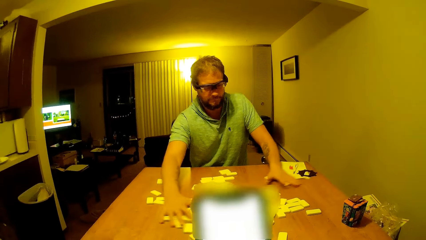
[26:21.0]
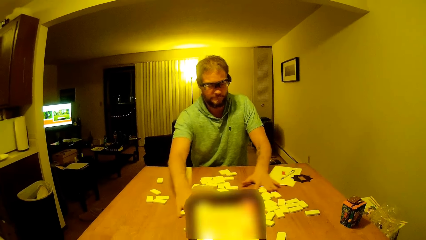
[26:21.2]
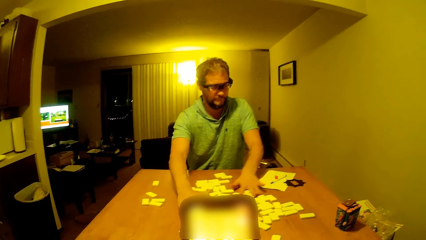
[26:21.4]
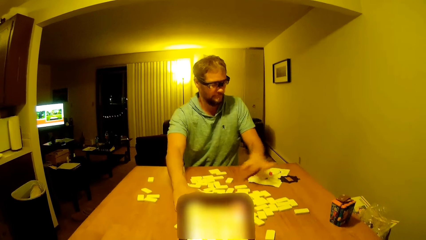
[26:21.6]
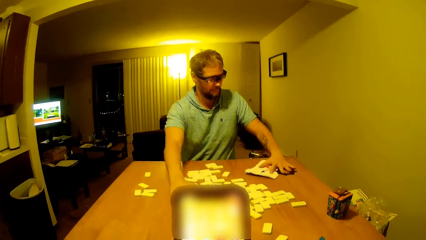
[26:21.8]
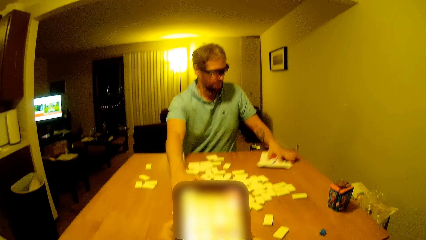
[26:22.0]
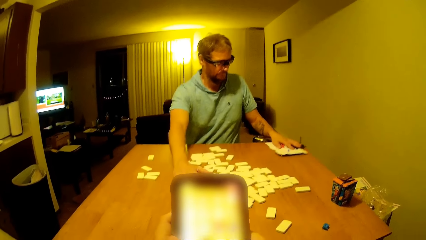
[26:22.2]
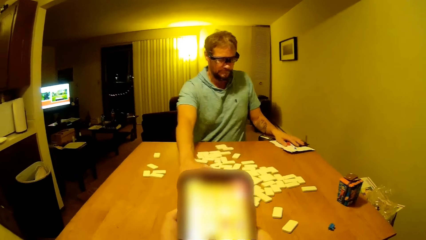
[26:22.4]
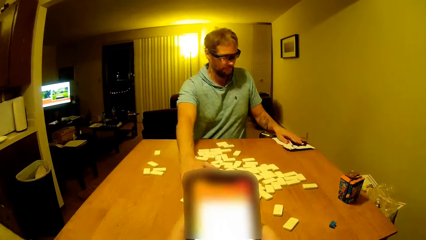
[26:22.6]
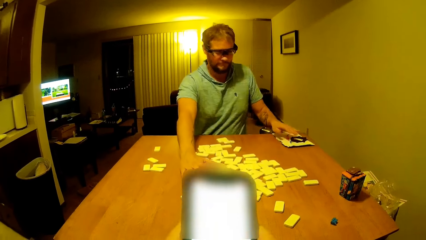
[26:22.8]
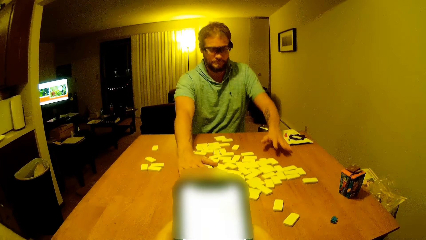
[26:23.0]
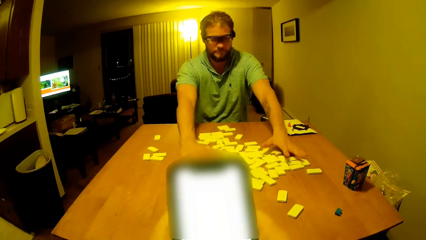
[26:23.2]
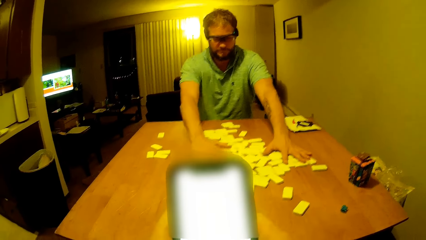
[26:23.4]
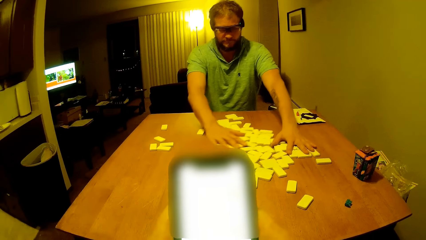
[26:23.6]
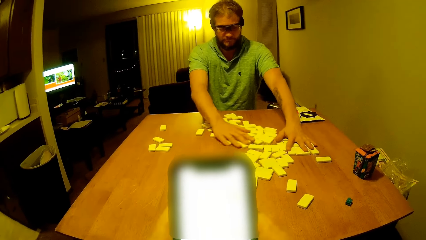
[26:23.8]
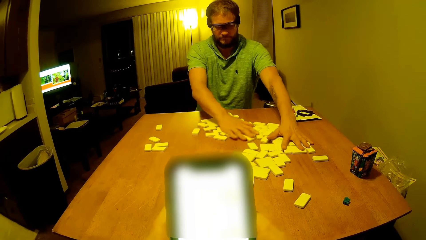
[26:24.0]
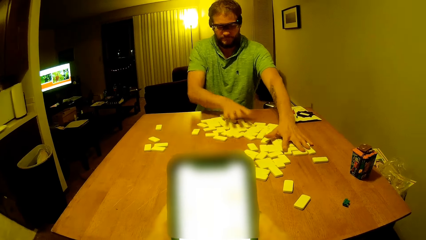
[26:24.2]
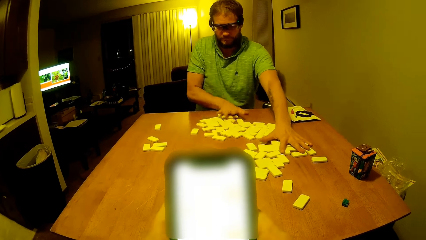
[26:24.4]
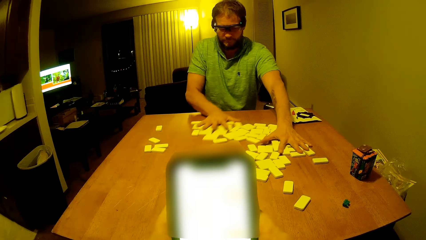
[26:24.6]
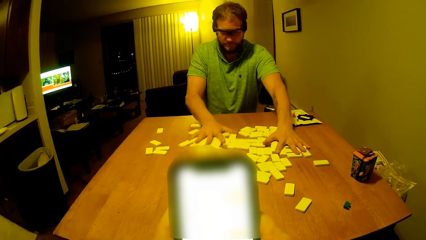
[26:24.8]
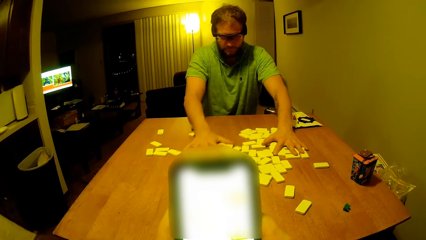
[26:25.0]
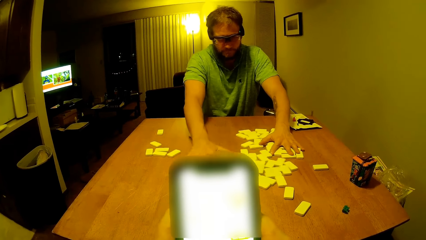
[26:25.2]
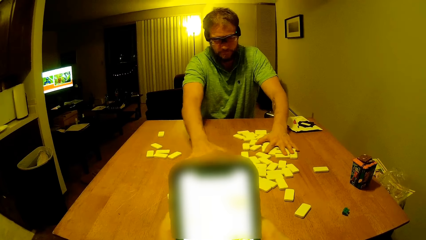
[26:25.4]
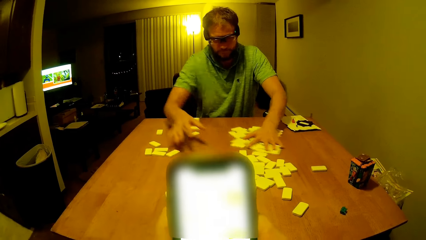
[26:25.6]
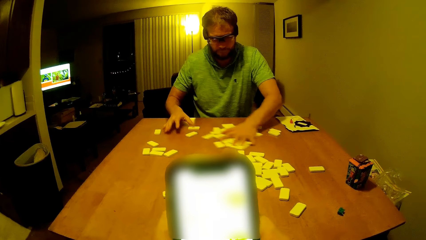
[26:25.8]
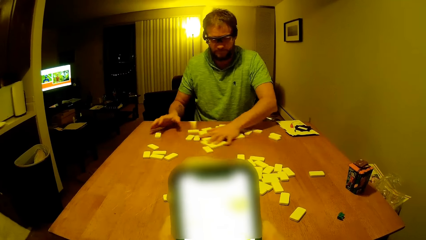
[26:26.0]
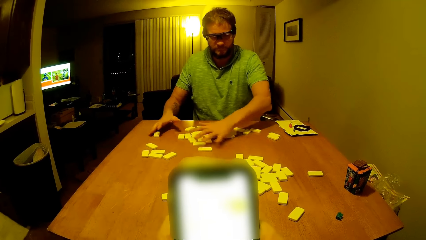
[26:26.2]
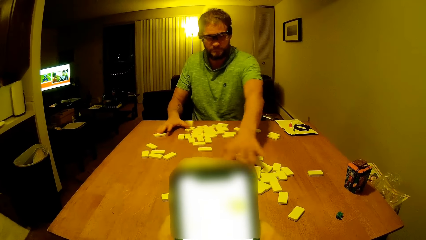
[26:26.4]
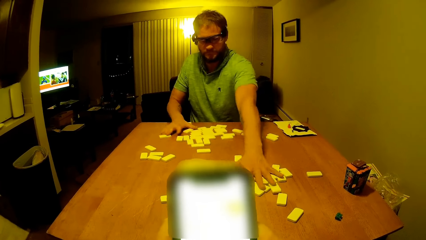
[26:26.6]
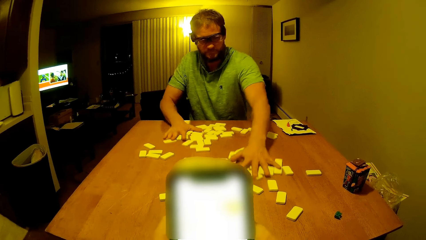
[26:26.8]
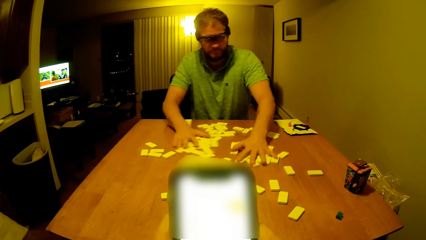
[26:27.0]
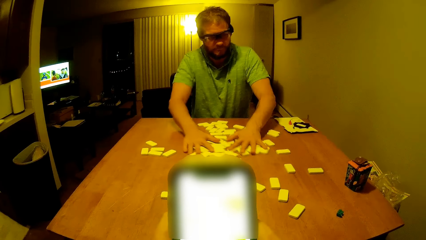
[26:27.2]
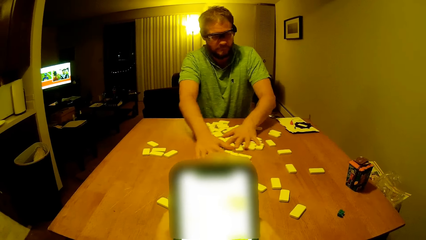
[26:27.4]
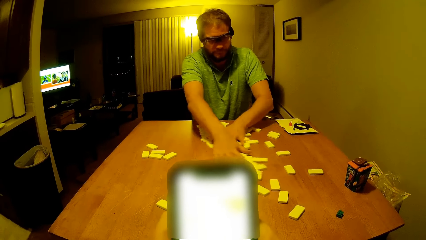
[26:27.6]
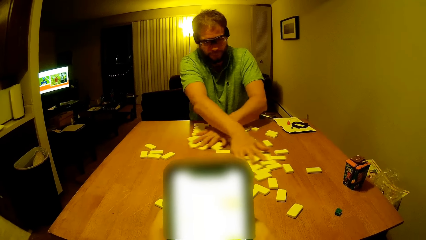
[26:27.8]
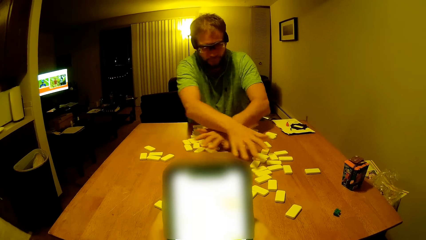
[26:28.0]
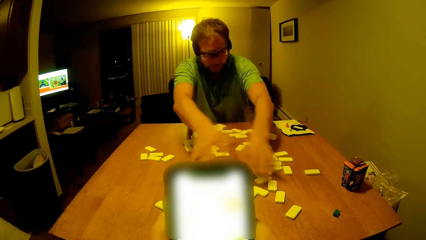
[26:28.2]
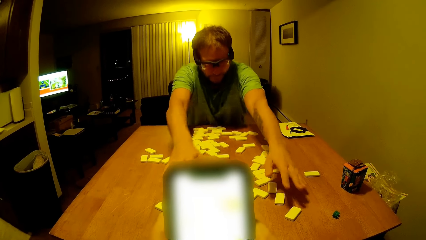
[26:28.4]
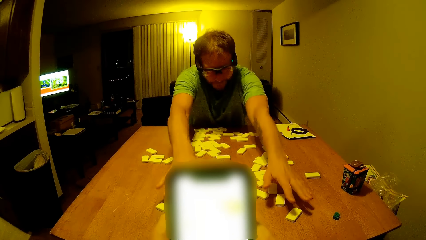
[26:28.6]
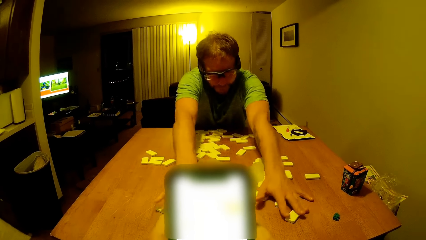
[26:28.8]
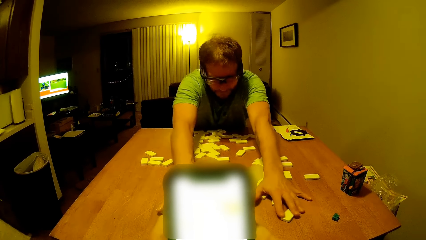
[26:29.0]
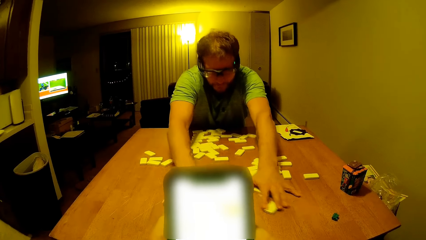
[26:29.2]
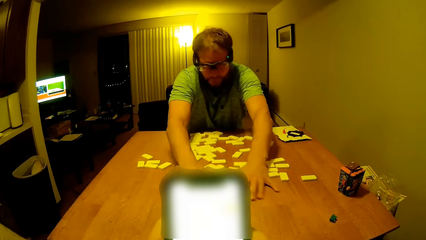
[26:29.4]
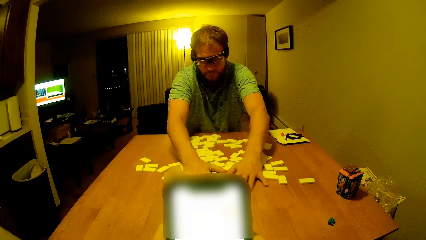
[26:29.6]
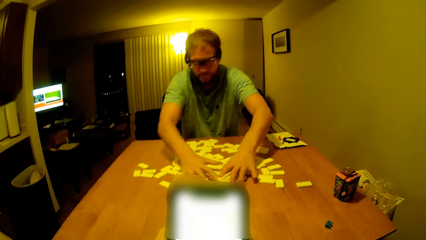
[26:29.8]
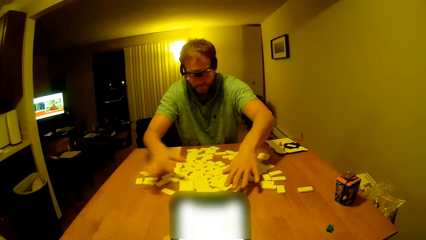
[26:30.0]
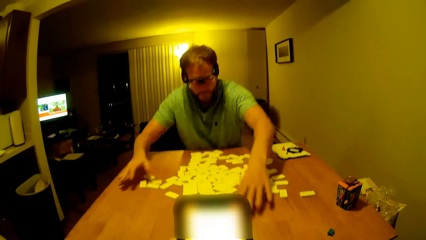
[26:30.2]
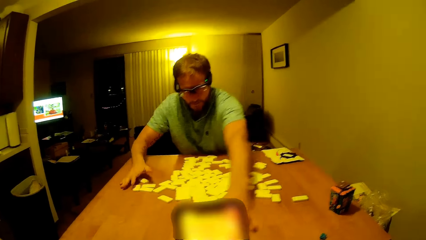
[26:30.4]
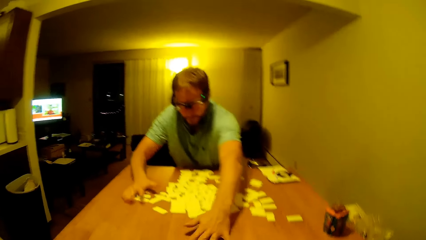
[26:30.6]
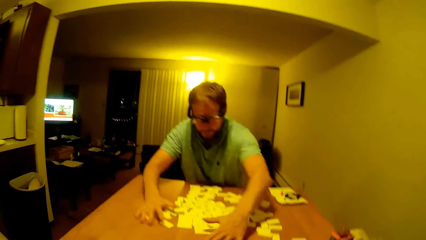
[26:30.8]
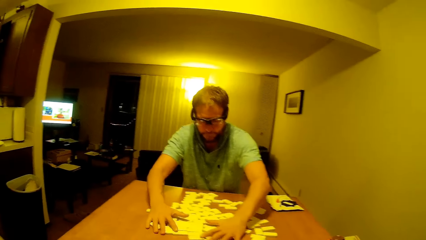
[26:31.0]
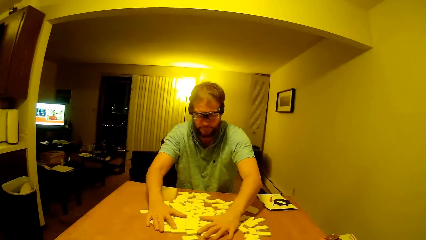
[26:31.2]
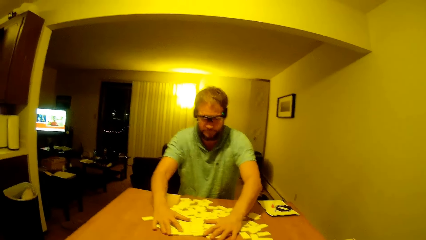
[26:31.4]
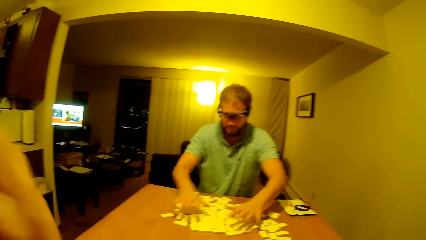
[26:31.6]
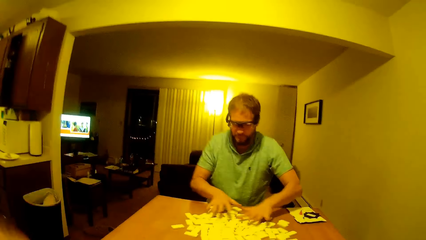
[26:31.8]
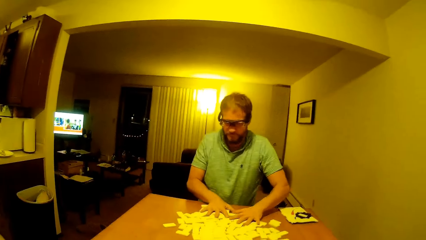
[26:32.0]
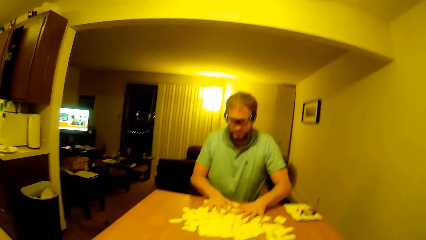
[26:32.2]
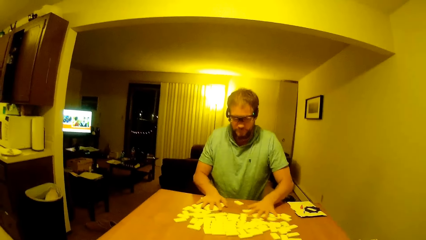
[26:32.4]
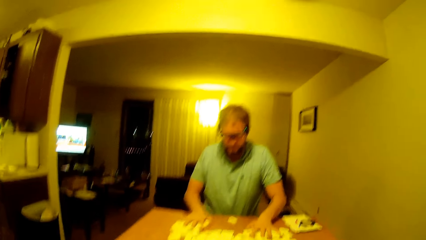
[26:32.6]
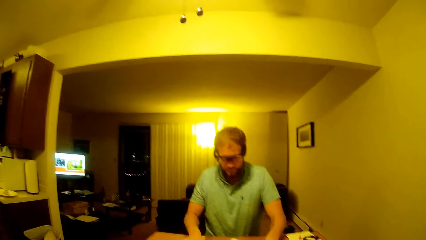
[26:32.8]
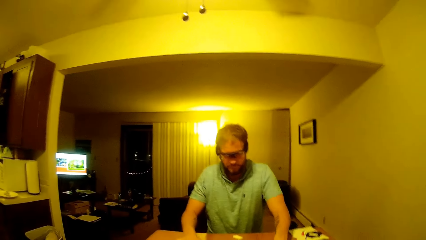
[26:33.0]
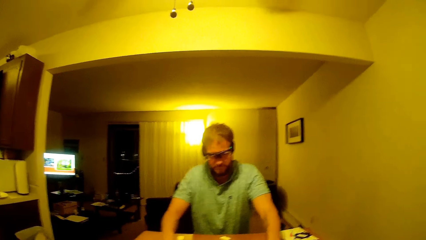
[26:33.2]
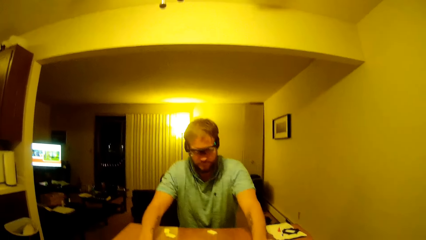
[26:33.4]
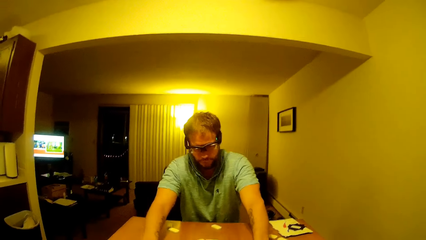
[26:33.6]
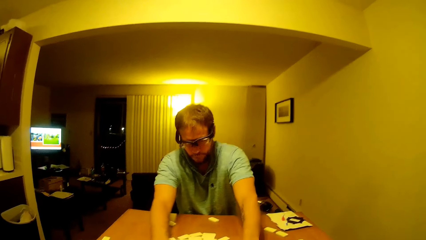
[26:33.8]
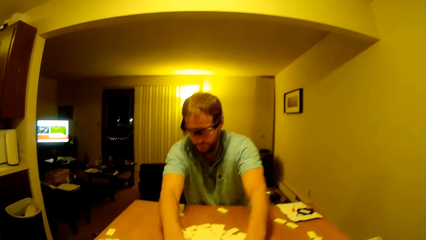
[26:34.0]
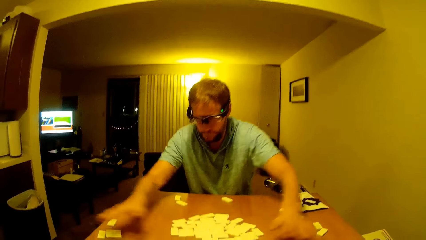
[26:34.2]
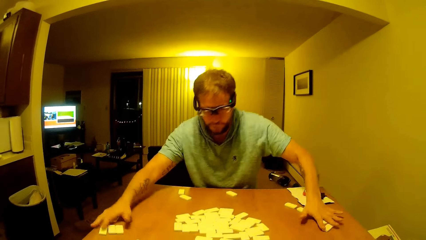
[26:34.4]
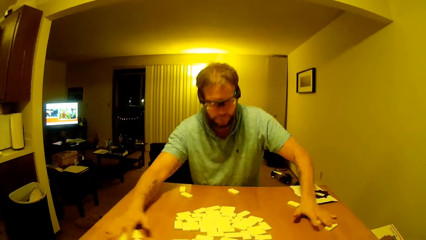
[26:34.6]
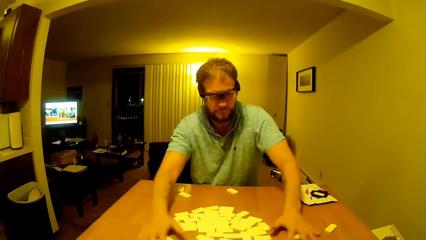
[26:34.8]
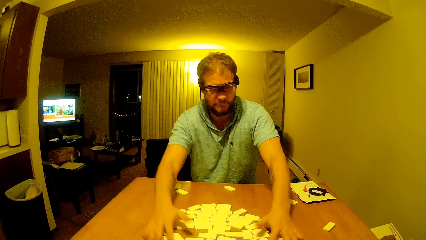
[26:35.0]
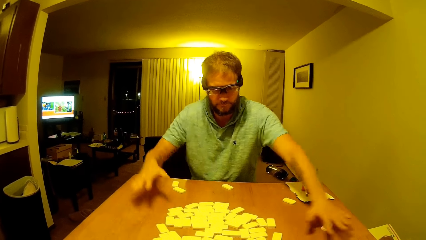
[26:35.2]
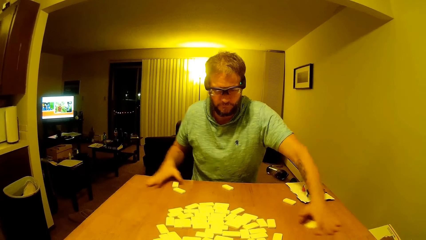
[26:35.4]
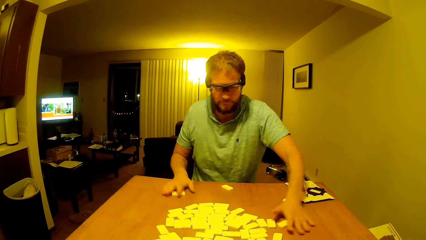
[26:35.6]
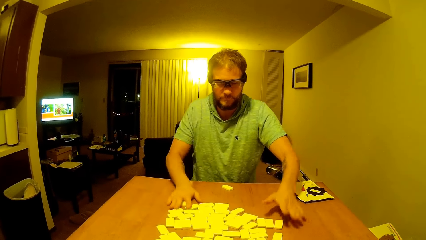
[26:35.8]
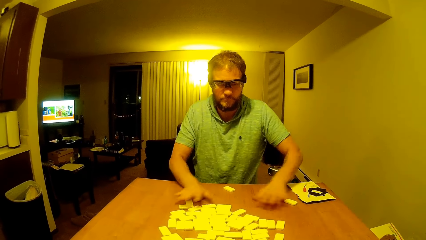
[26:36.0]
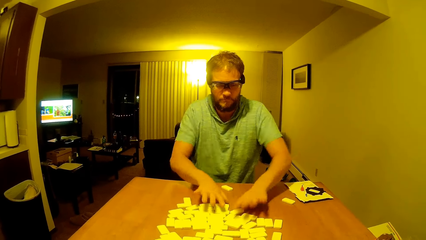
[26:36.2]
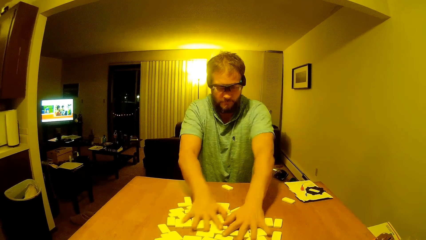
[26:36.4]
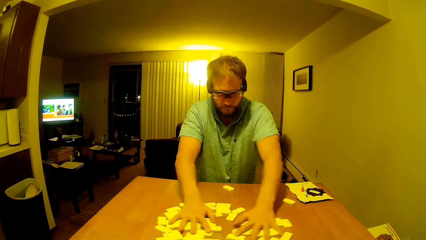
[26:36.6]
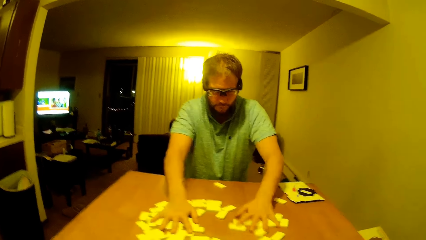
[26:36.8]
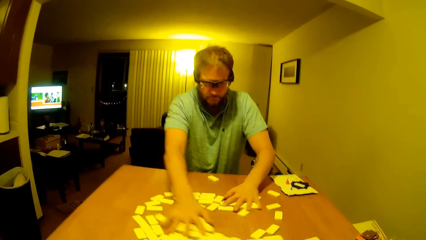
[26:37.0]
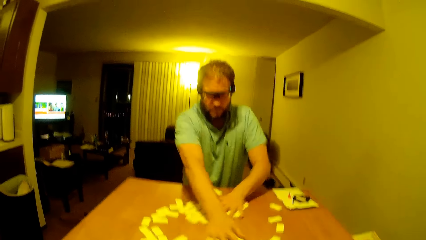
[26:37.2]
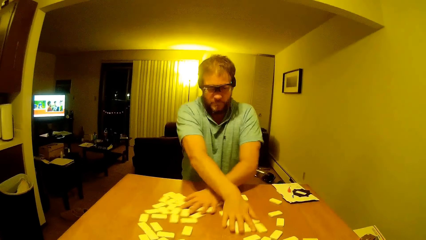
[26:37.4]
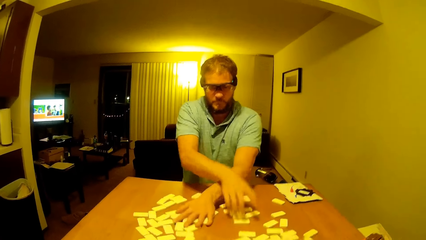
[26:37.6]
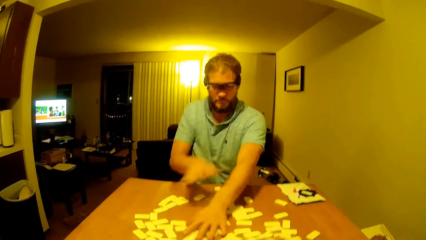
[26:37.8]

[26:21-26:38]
A man drags the book on the table. The man touches the book and shuffles the pai gow tiles on the table. The camera wearer lifts hand up. The man mixes the dice.
